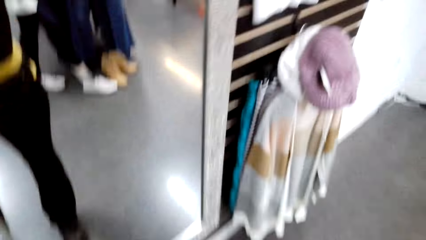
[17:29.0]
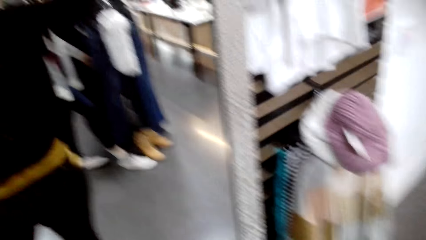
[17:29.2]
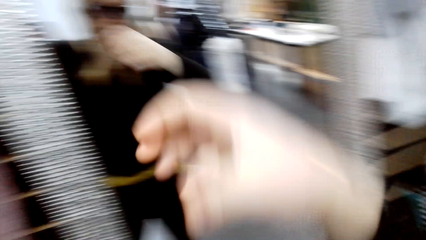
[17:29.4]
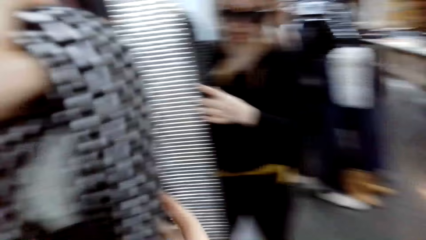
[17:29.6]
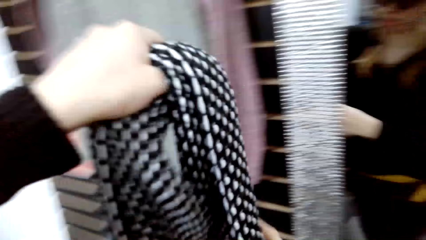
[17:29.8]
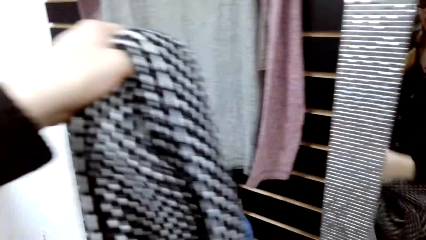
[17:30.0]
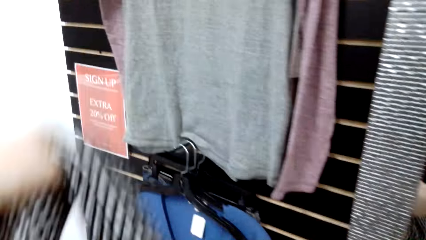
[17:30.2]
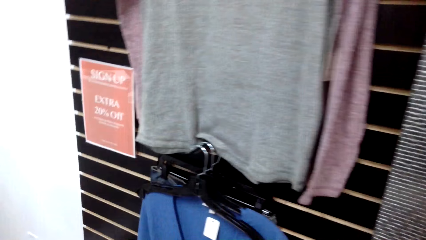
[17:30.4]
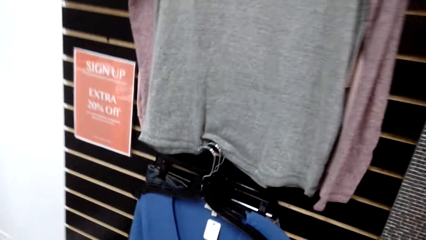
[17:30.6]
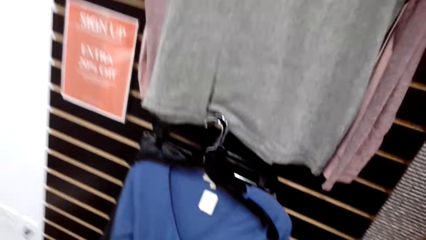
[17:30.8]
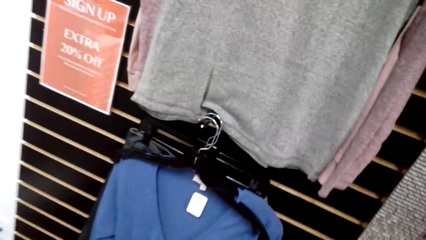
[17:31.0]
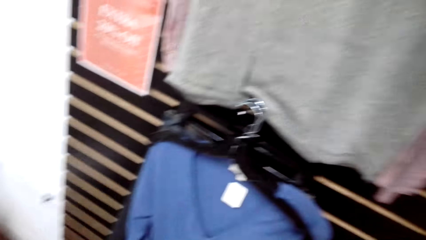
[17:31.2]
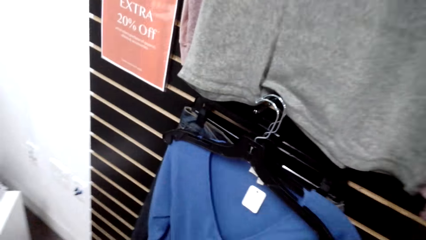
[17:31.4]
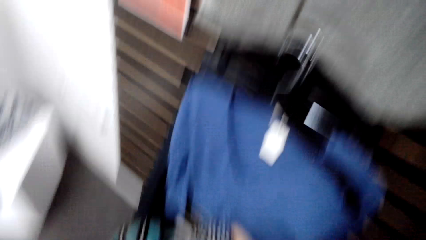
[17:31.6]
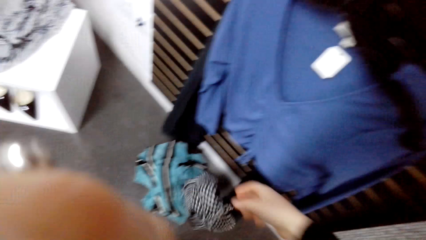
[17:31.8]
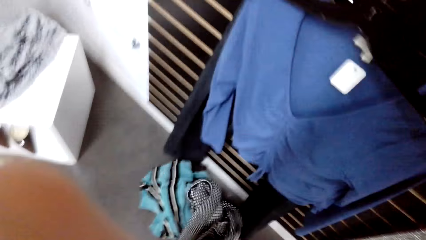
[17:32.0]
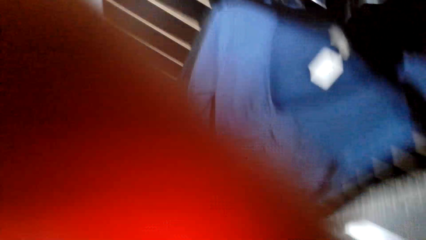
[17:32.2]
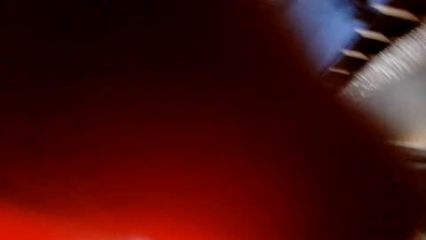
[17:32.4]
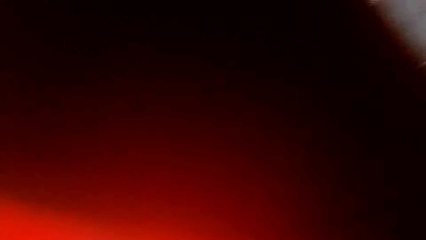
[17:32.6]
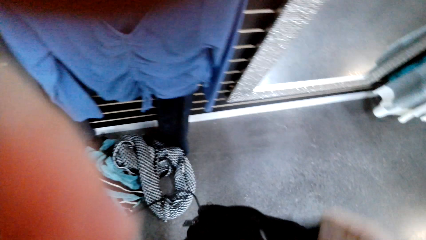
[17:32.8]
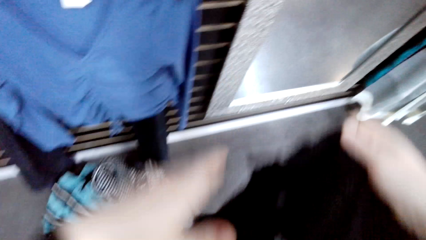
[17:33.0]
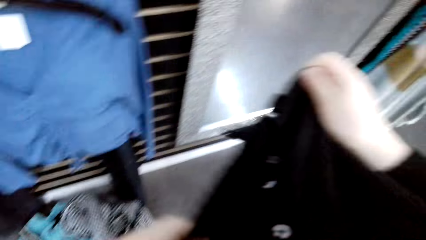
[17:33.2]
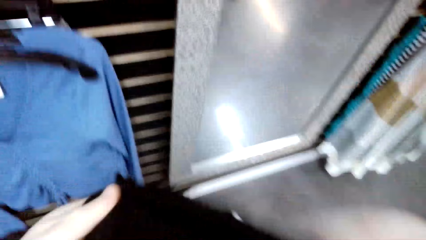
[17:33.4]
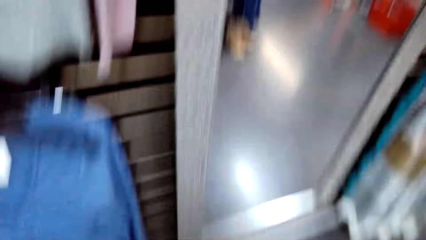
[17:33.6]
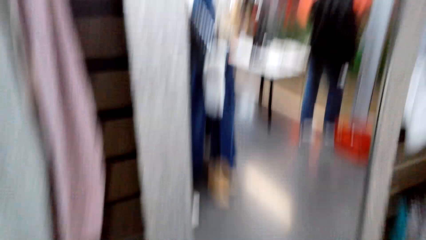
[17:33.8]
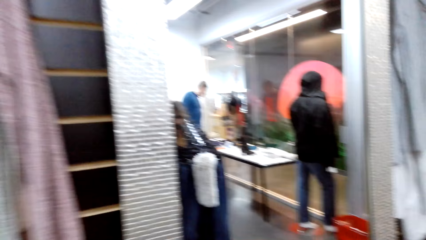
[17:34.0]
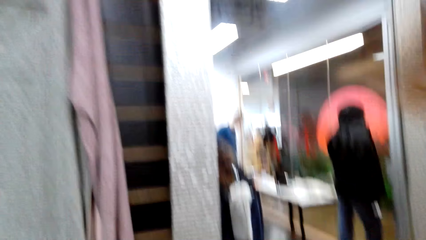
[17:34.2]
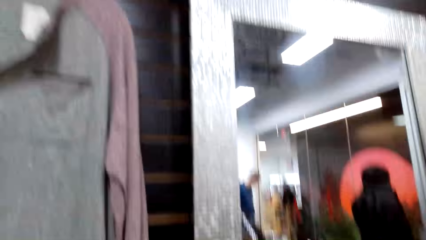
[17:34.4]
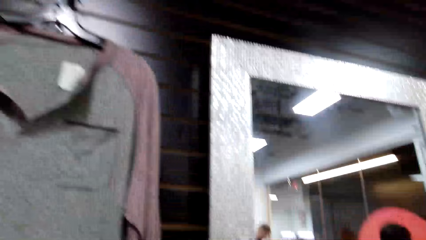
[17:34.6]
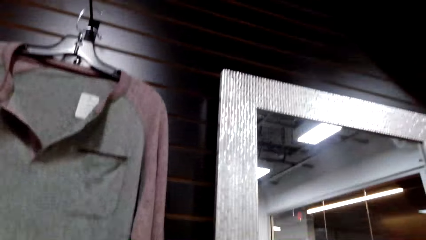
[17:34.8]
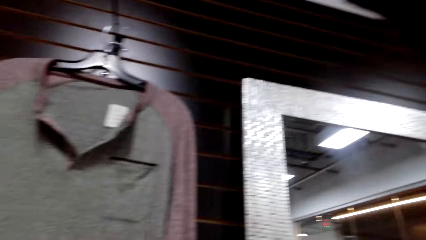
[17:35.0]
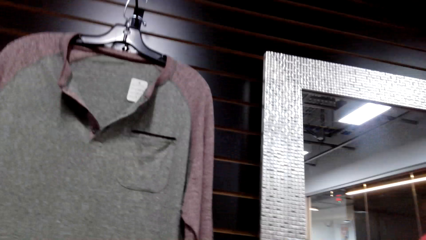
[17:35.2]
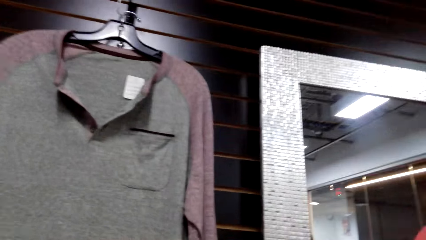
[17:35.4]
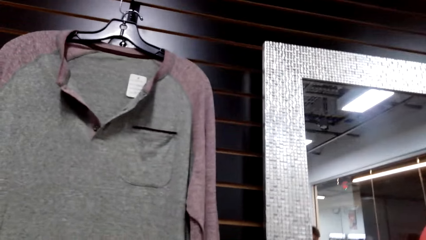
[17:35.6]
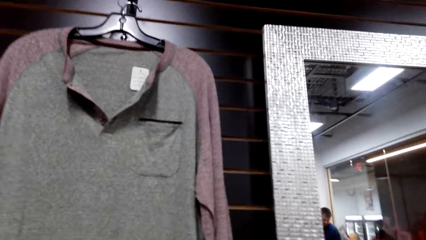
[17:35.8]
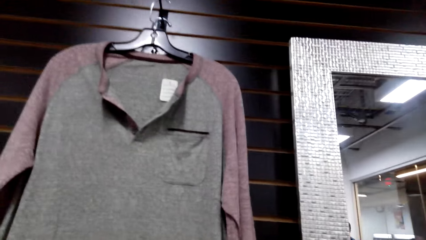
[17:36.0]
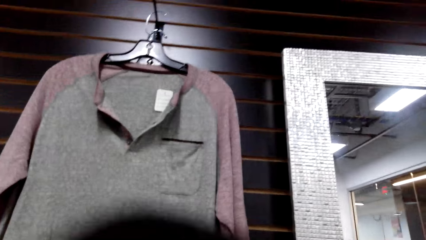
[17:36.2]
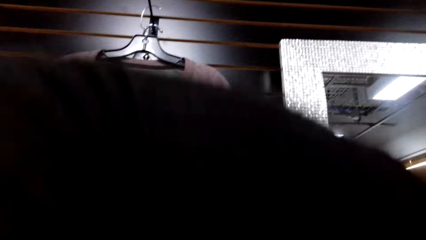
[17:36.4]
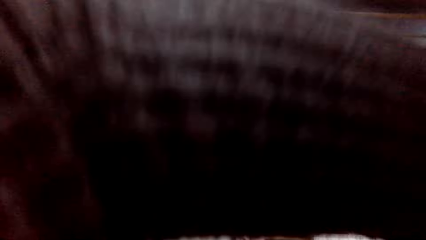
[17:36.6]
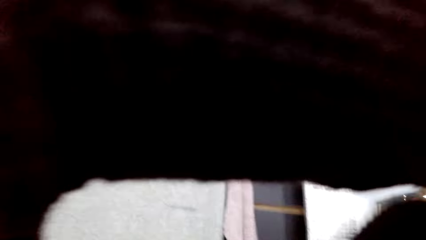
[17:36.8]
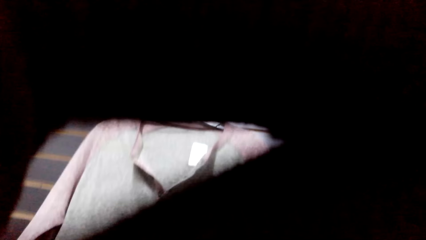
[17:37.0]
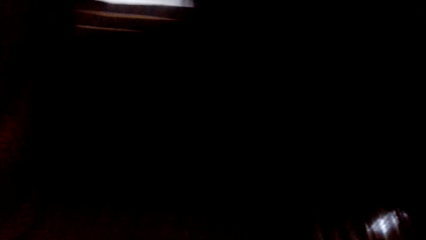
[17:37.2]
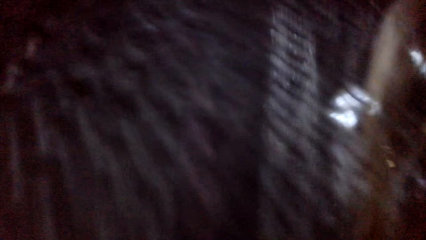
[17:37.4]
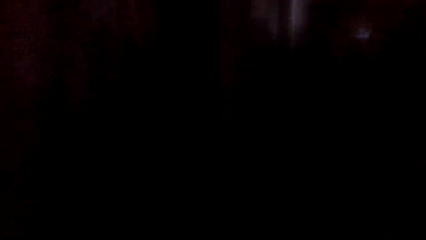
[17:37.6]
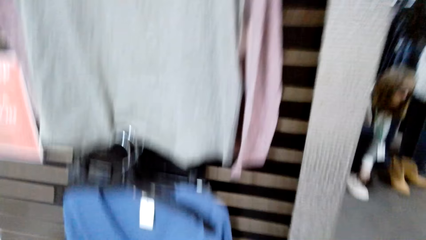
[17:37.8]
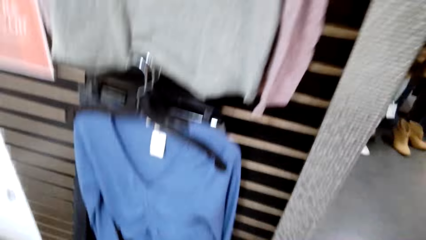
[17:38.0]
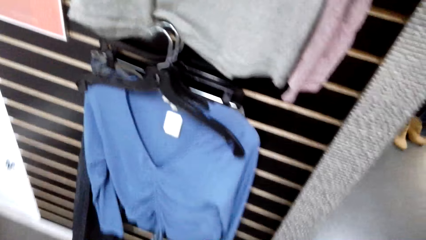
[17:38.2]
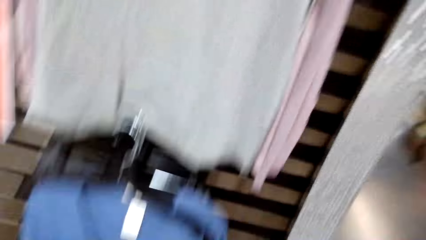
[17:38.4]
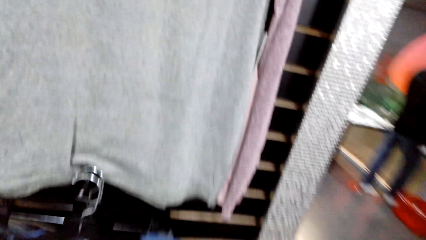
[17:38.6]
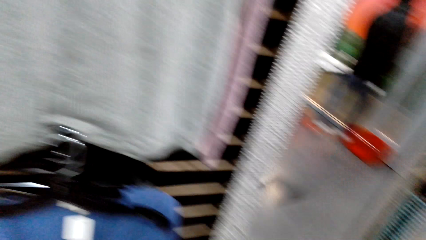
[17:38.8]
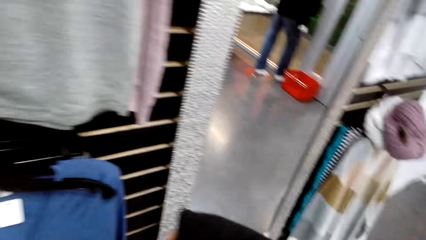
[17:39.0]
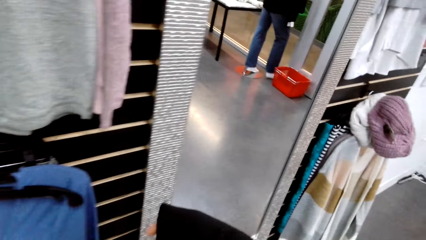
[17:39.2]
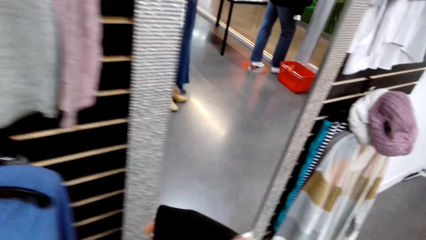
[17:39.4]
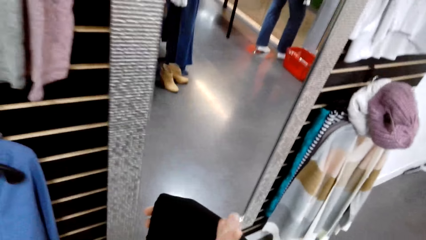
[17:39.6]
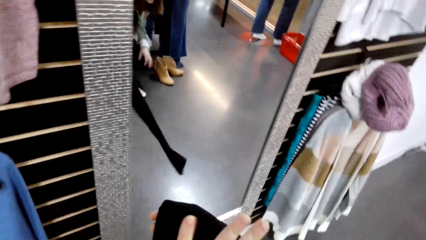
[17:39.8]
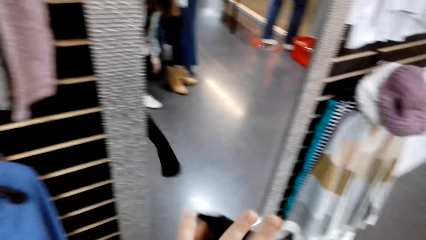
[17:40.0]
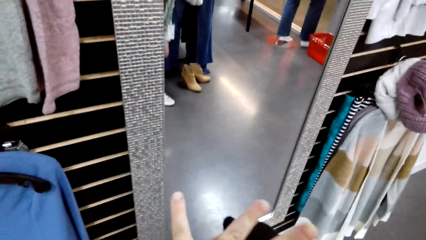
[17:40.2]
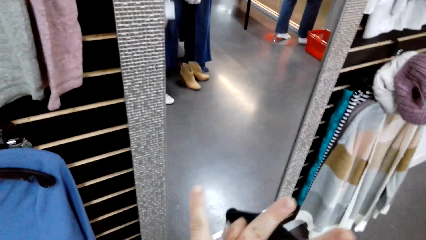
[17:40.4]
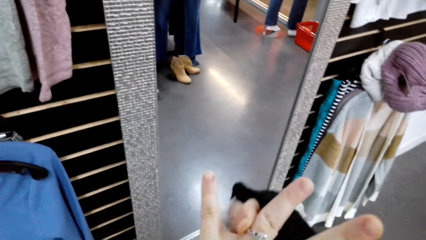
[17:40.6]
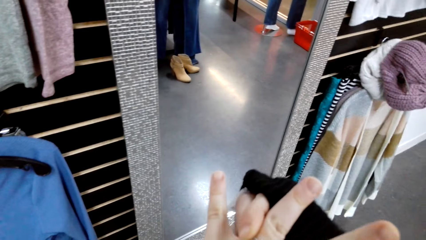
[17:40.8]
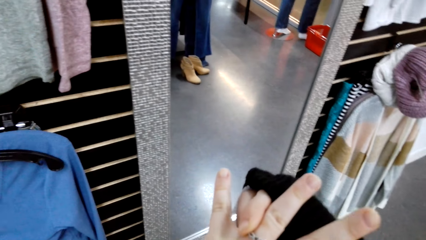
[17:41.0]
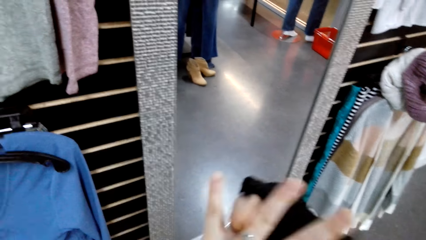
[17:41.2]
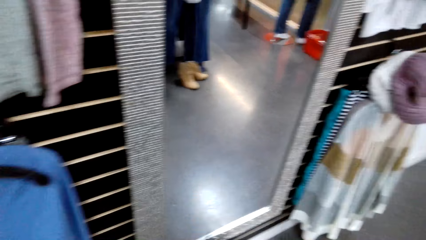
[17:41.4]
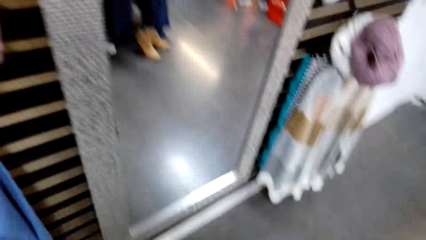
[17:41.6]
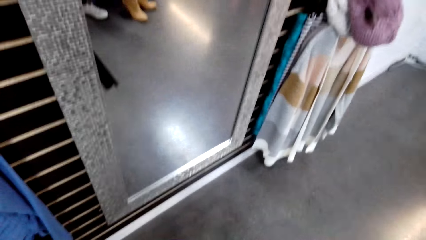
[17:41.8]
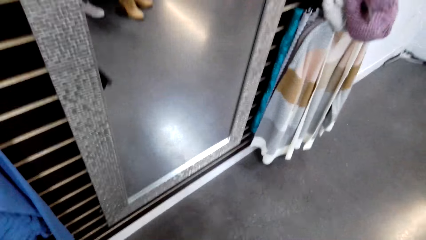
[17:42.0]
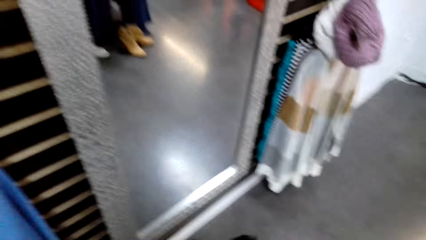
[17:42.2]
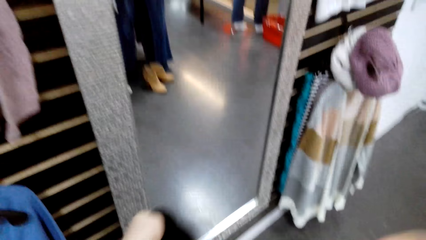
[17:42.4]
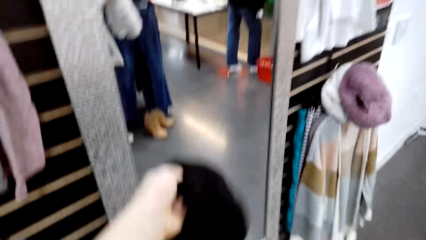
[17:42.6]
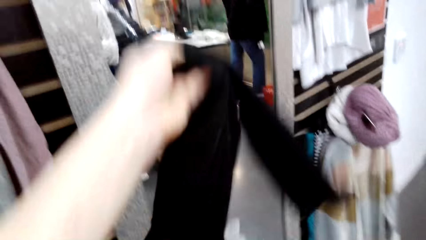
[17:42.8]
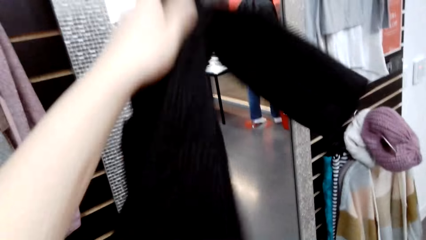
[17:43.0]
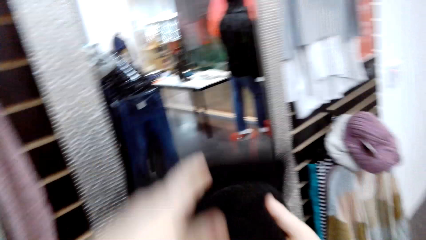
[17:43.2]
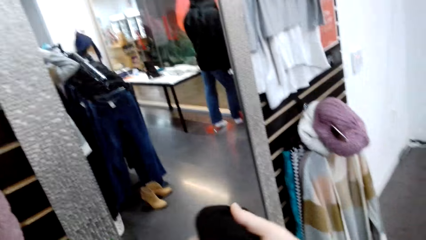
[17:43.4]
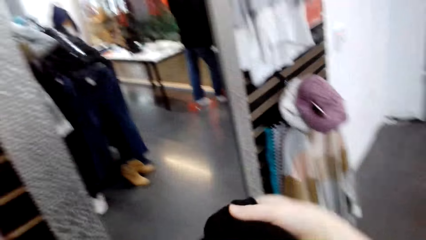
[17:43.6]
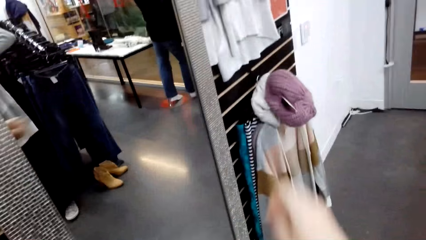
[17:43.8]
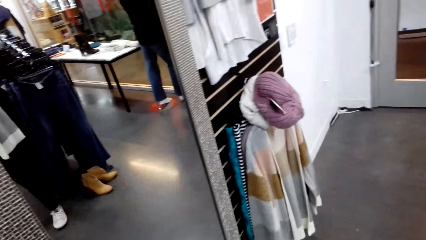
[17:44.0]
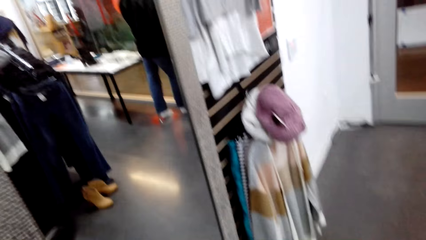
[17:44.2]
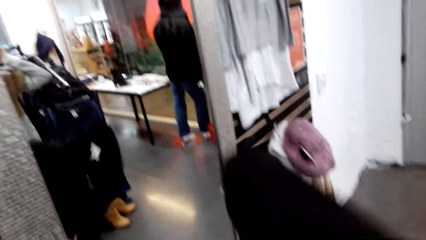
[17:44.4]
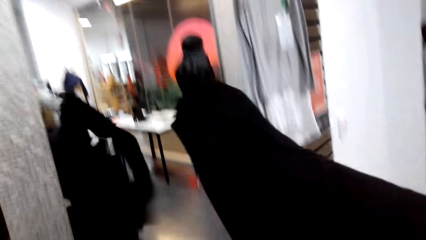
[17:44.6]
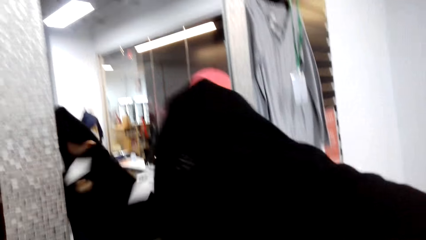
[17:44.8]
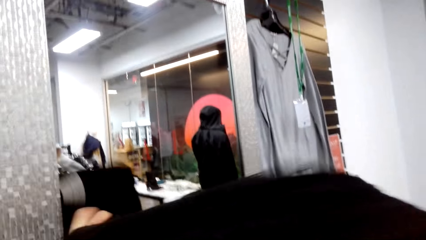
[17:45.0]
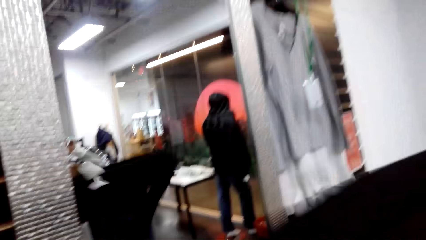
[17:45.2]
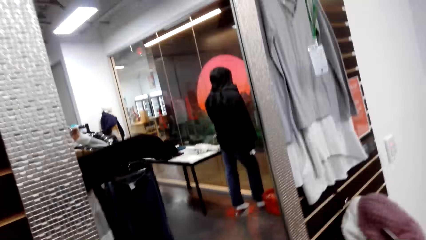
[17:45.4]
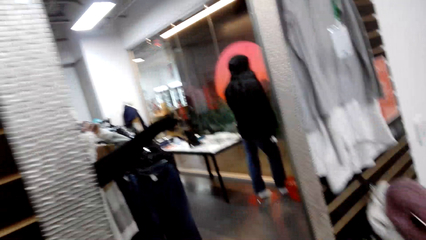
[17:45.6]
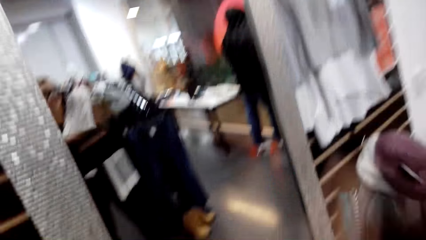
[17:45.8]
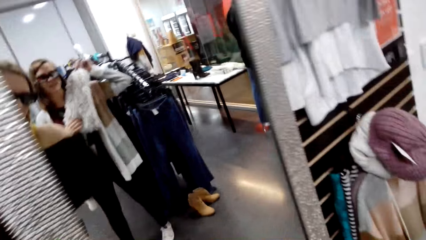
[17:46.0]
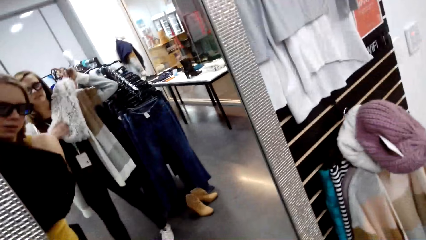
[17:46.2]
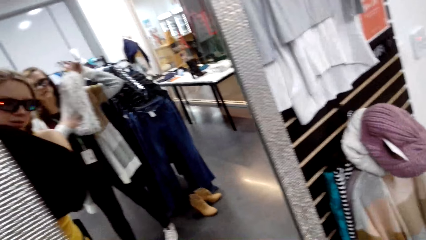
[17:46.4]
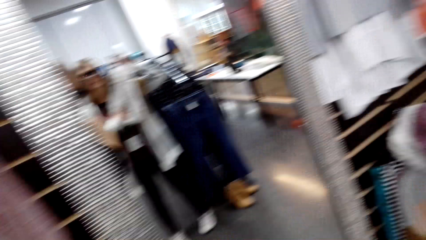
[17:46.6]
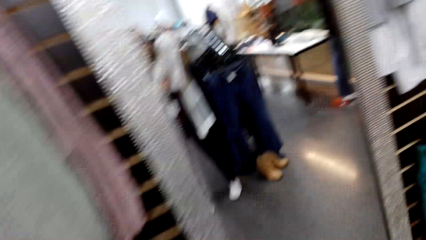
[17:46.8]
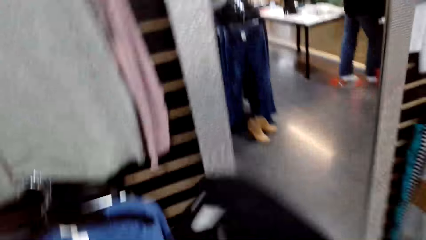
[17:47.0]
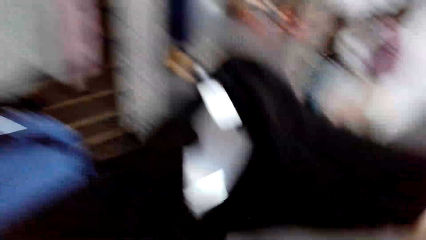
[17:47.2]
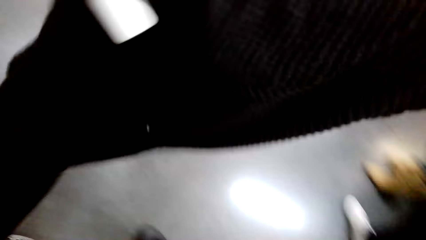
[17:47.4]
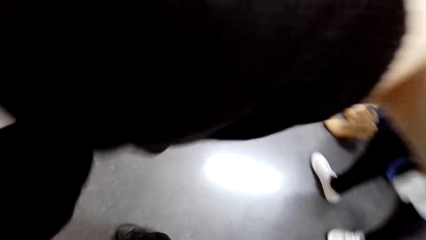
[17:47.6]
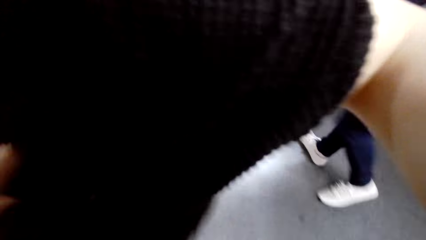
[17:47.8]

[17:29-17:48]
A woman talks to the camera wearer. The camera wearer throws the scarf down. They pick the sweater from the floor. They take off the top wear. They wear the sweater.
